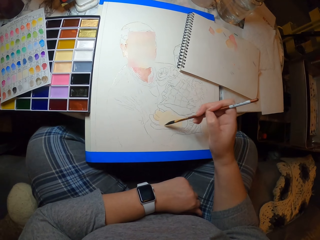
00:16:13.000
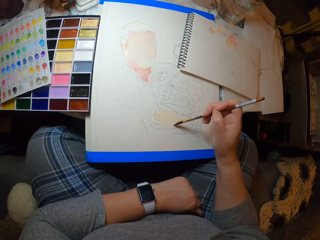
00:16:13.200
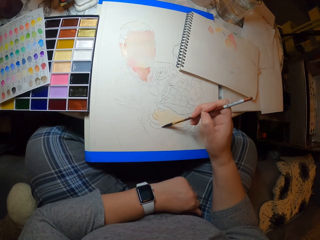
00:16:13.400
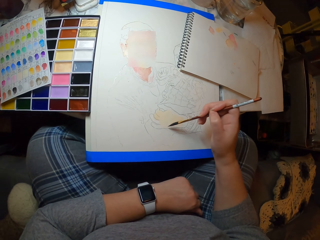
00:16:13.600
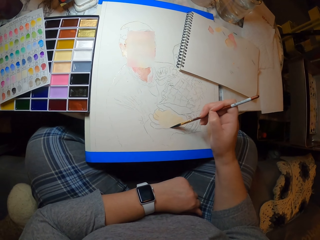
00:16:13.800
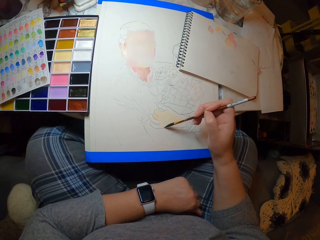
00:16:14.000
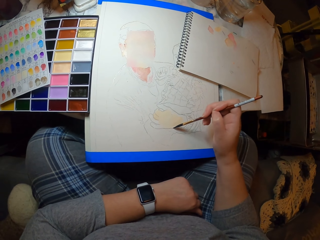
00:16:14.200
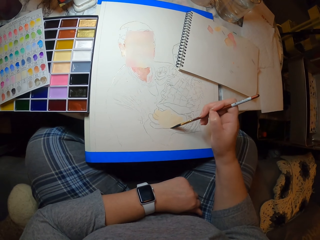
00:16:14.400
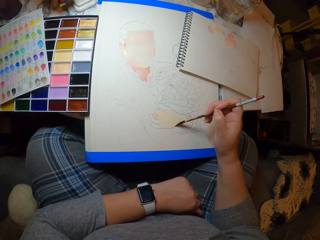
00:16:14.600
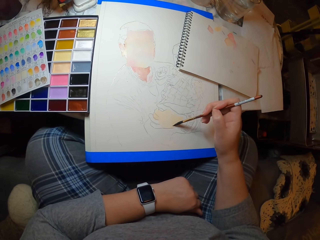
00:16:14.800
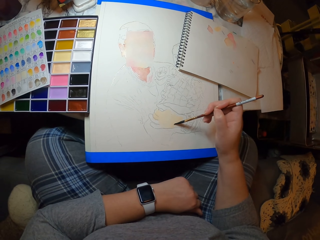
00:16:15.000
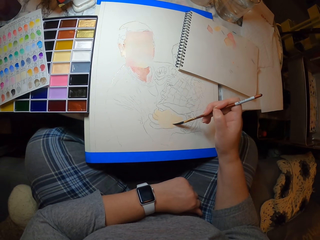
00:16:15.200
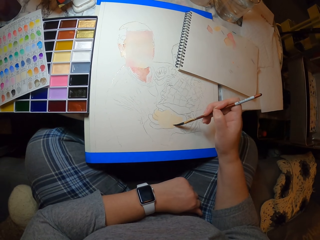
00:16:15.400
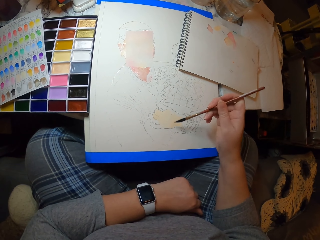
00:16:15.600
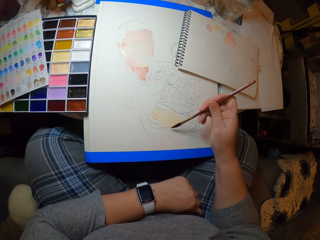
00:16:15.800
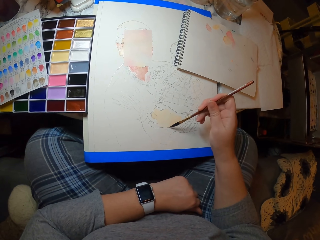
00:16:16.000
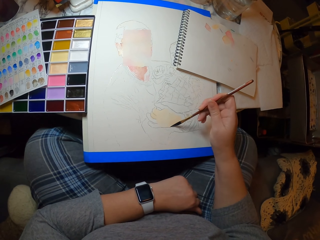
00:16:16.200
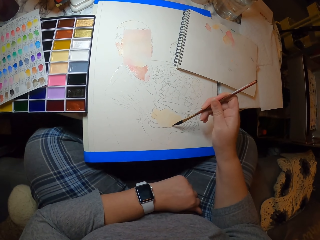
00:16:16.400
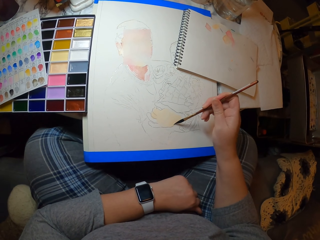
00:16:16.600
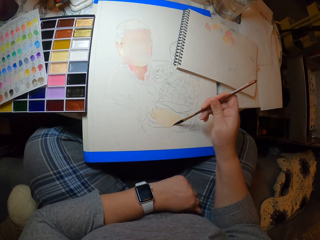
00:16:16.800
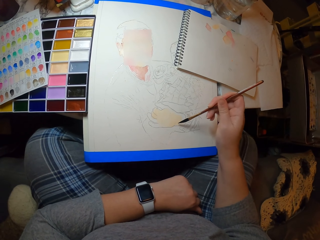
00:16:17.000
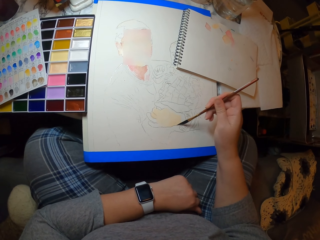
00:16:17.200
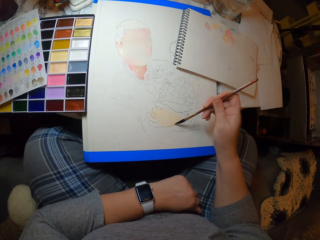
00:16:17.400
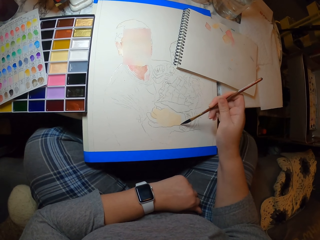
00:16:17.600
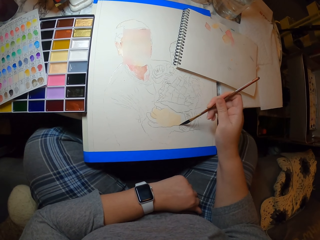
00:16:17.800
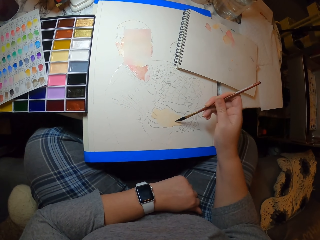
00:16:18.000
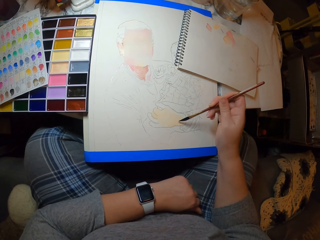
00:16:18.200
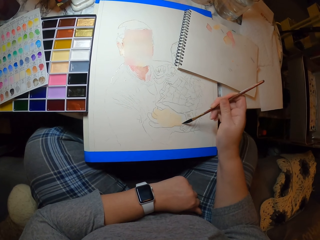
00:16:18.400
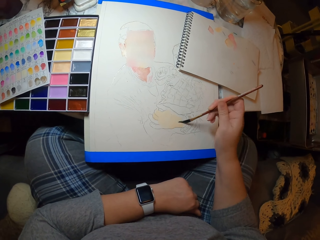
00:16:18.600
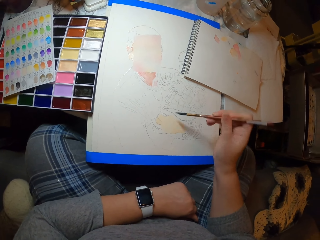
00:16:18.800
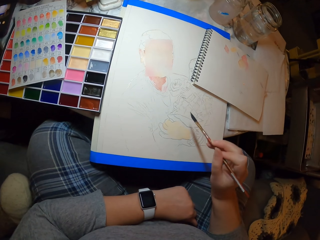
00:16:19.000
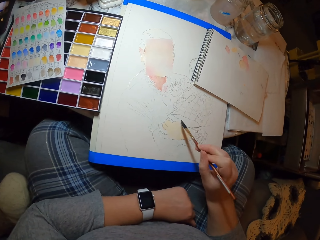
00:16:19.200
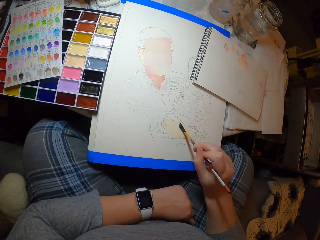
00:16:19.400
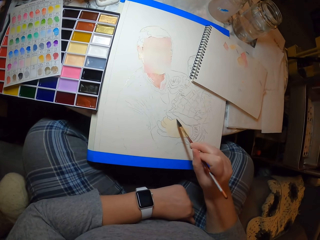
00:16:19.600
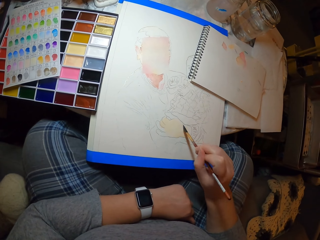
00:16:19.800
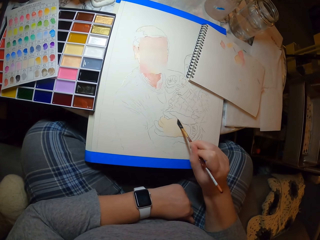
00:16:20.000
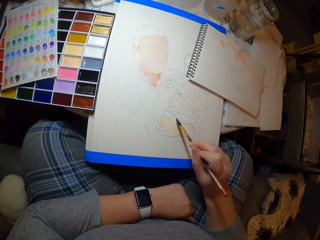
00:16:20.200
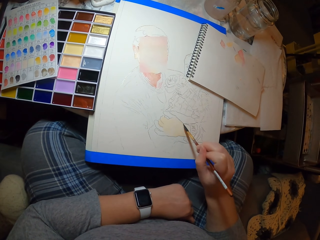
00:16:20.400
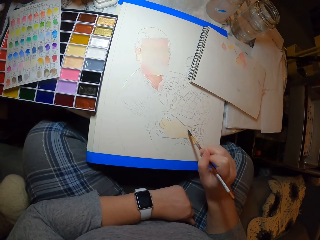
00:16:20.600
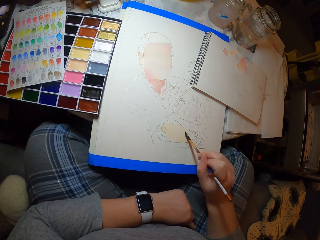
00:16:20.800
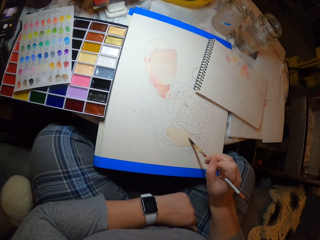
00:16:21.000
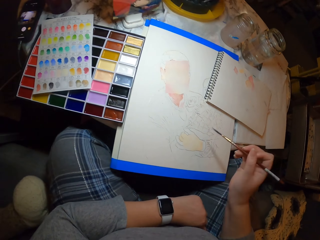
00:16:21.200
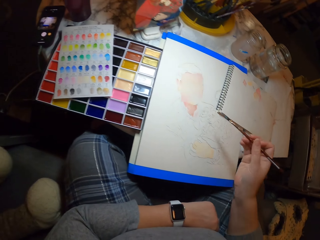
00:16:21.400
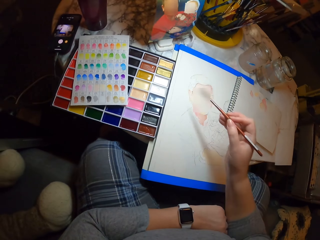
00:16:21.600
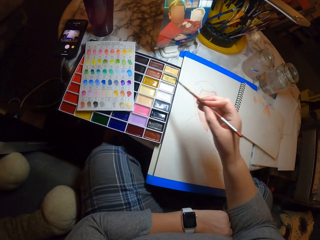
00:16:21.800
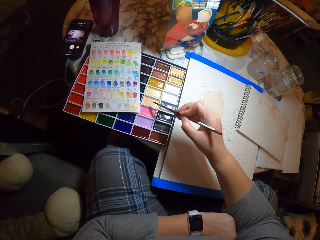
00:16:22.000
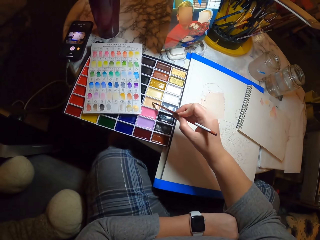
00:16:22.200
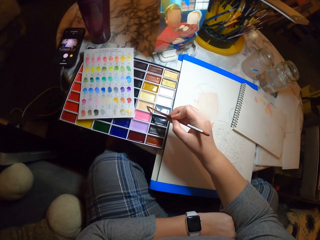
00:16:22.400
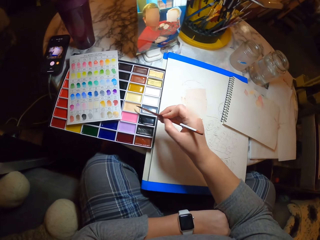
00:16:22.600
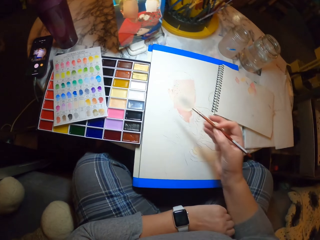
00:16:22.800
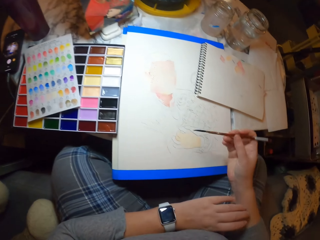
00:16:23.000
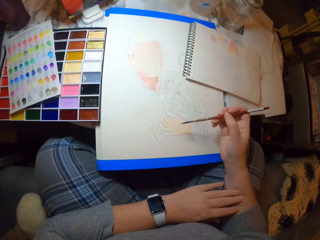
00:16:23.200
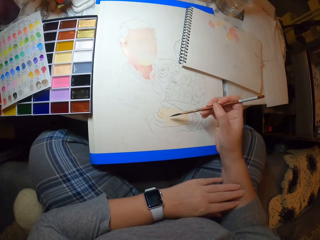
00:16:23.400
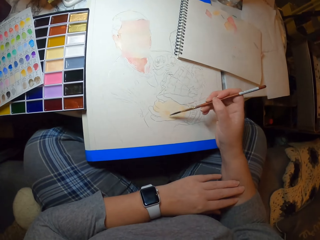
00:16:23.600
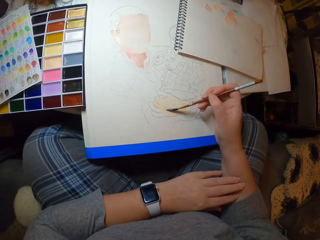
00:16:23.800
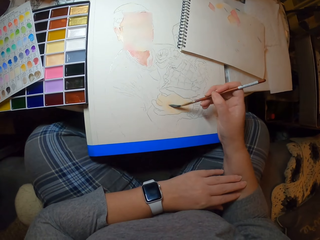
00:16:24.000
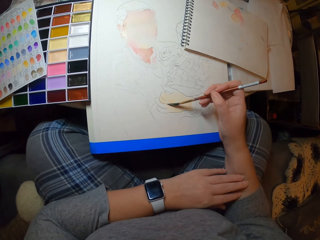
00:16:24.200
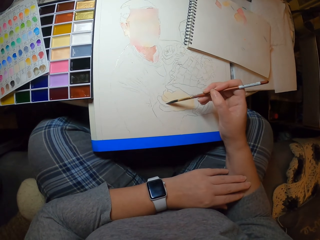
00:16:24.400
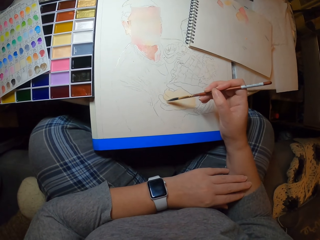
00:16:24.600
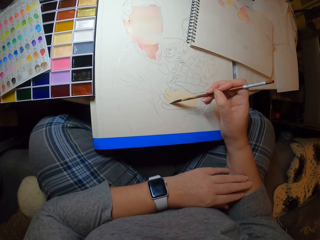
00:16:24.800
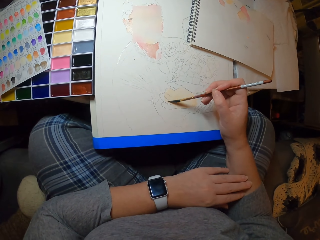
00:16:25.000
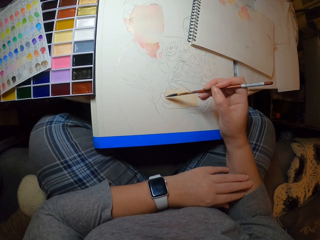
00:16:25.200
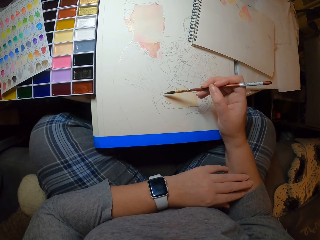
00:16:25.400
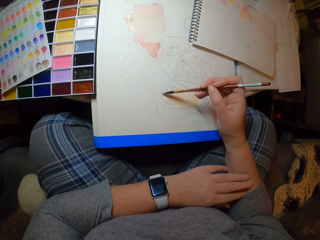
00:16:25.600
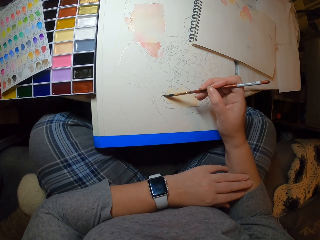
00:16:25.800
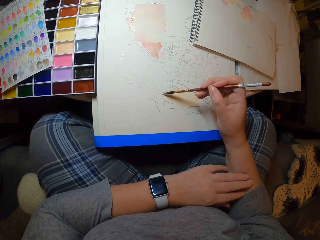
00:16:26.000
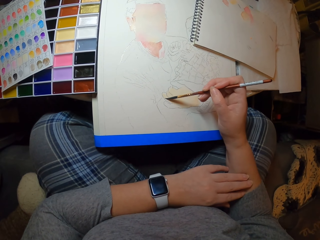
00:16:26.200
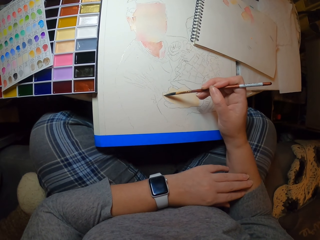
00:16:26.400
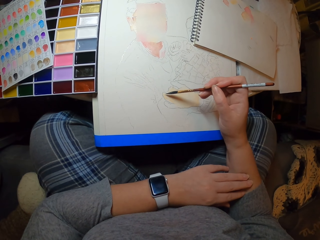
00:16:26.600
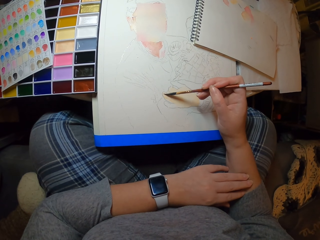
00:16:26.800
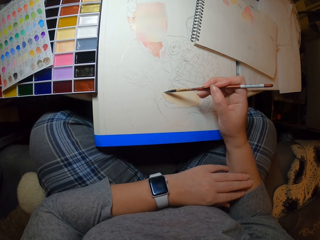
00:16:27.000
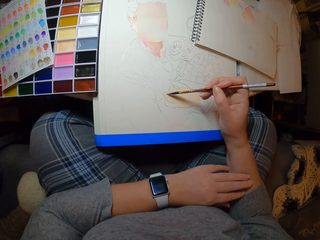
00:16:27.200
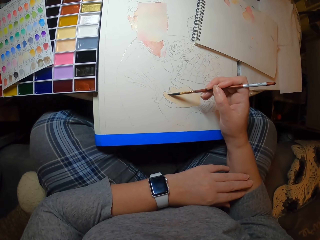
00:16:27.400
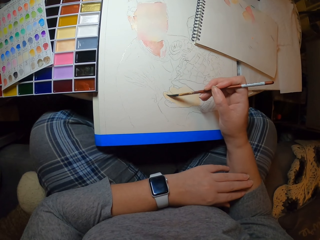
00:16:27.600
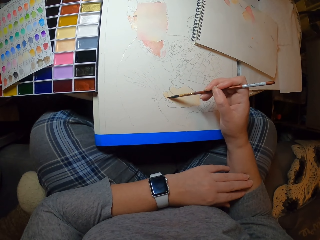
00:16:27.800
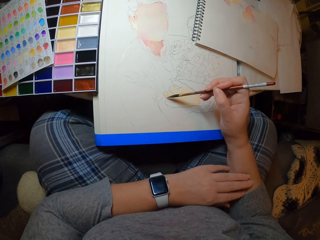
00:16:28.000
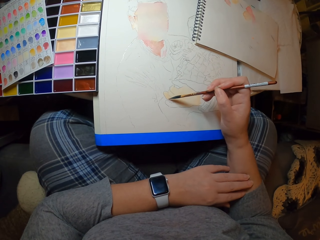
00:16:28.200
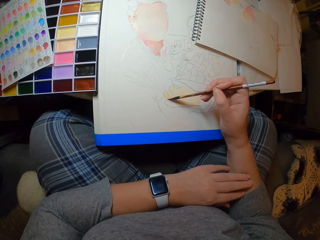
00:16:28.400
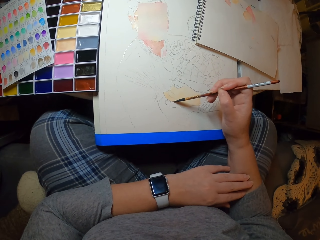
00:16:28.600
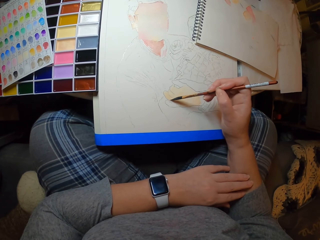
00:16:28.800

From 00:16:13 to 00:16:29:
The camera wearer paints on the picture with the paint brush. They take the paint in the palette with the paint brush. They paint on the picture with the paint brush.

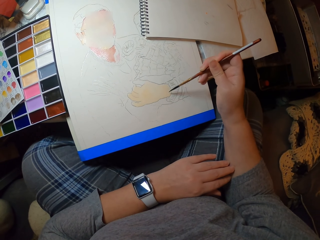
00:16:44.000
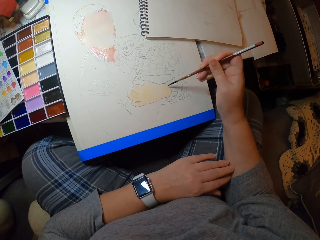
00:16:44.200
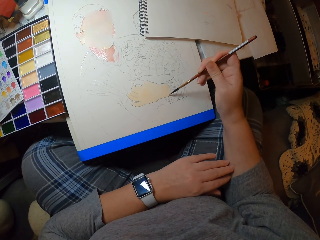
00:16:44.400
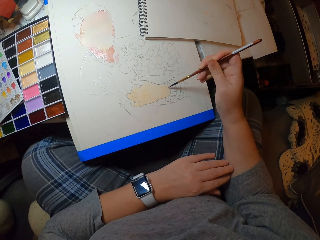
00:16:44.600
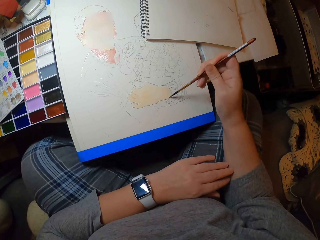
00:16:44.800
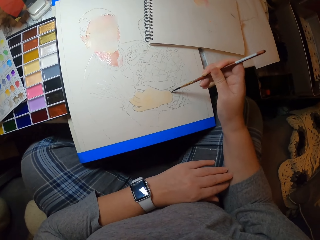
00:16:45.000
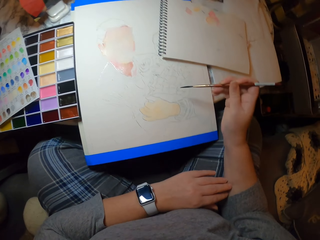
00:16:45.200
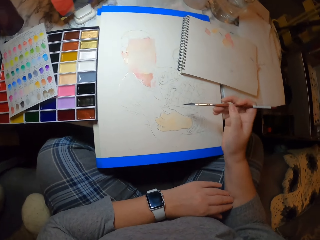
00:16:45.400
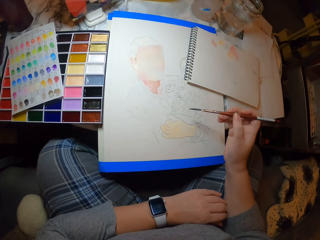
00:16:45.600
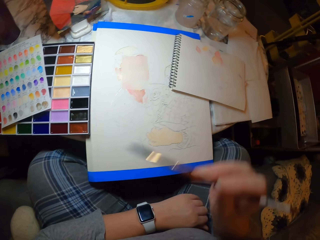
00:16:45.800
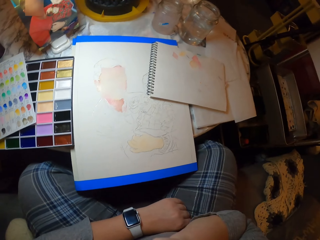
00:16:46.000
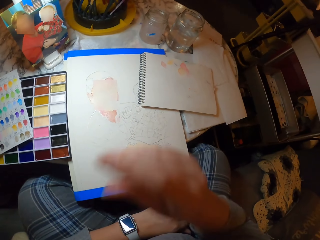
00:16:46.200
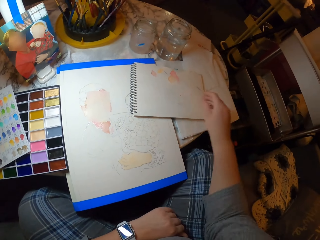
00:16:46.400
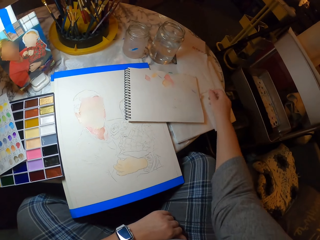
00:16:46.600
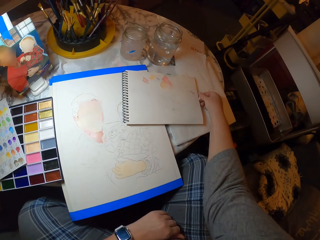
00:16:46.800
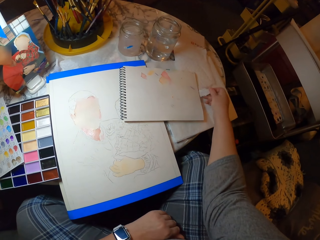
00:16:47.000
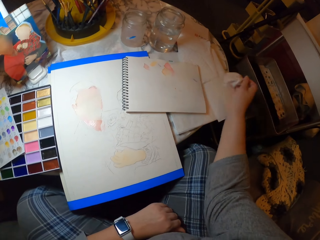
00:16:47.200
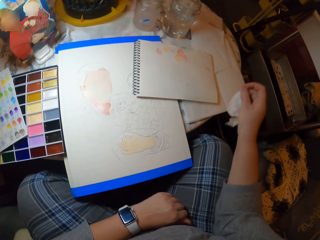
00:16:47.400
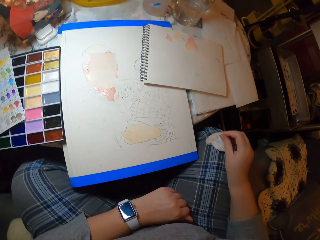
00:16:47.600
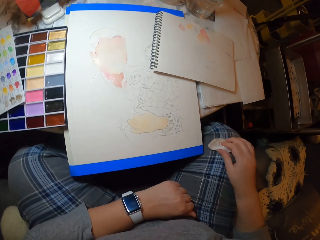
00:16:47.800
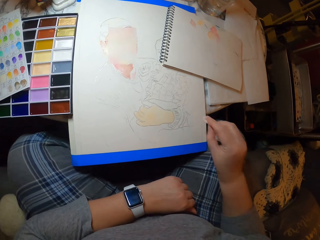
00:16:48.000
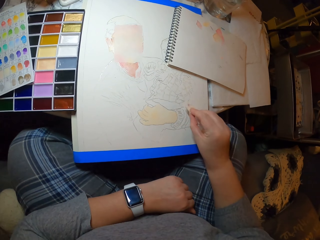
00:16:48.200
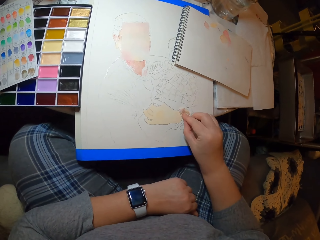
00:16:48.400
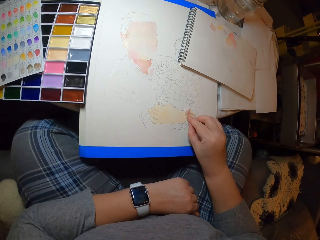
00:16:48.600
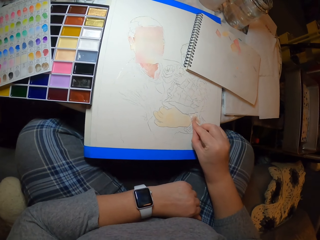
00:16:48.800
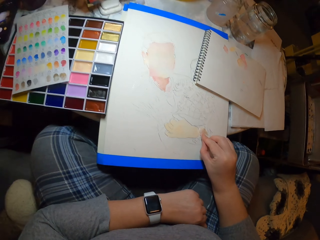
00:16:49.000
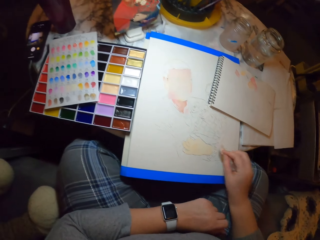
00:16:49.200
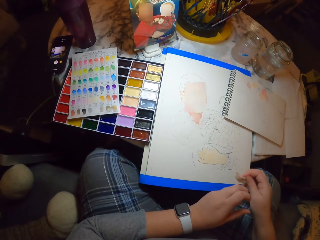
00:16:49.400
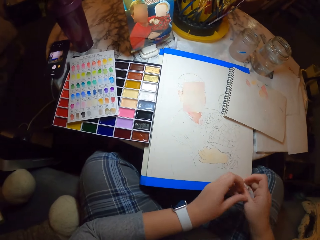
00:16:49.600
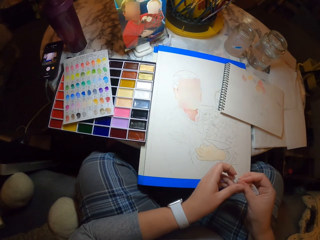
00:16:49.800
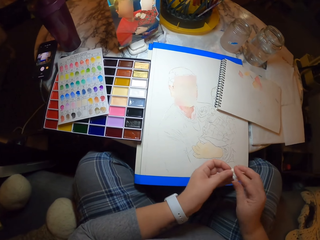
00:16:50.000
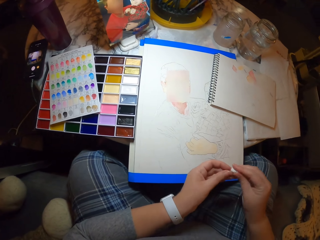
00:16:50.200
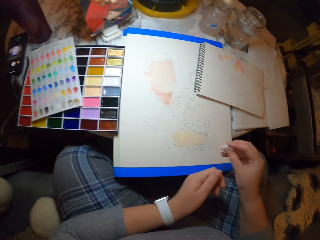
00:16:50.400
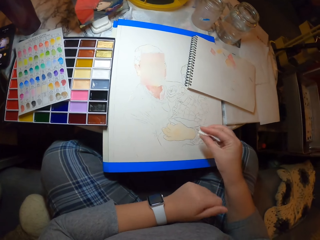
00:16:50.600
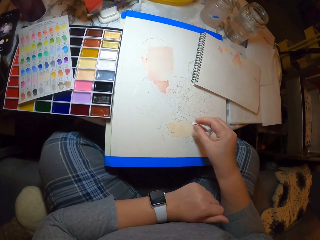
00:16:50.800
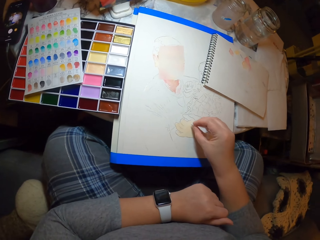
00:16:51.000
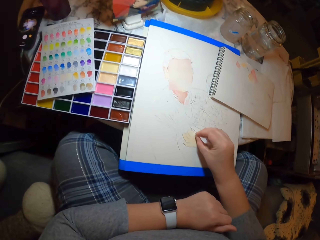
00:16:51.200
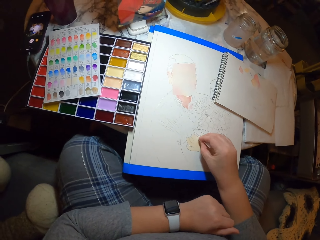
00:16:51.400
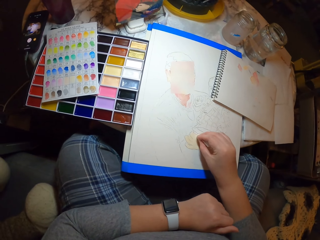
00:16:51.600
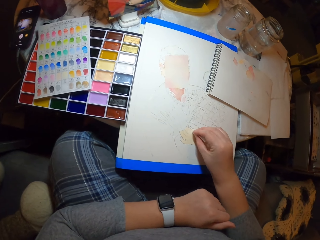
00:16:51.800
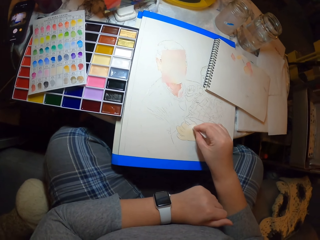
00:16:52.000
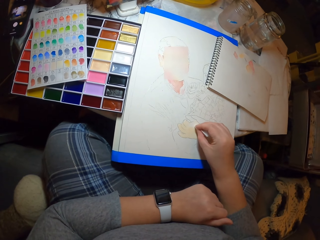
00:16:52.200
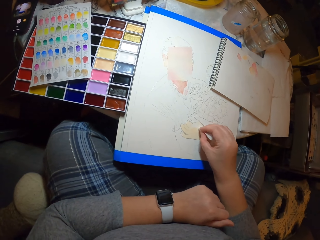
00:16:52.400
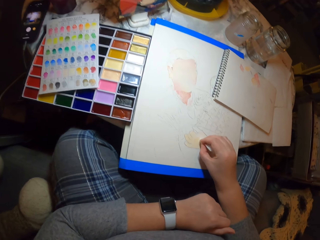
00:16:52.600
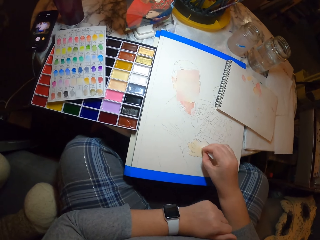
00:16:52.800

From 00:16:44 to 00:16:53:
The camera wearer puts the brush on the mouth. They pick up paper on the table with the right hand. They rub the piece of paper on the drawing. They dry the picture with the paper. They fold the piece of paper. They rub the piece of paper on the drawing.
